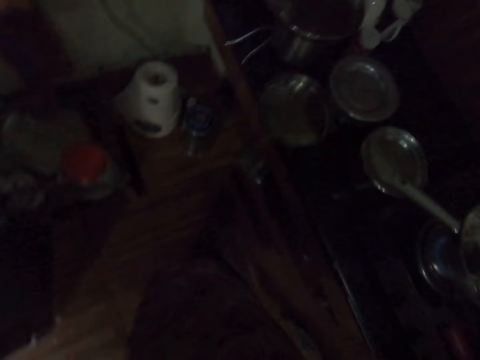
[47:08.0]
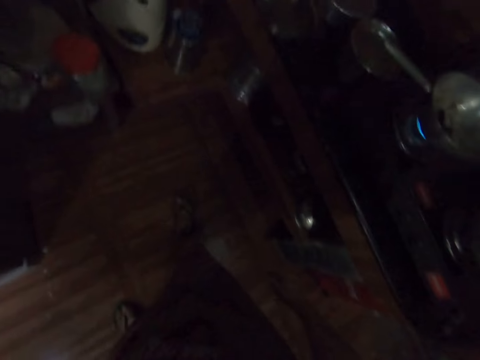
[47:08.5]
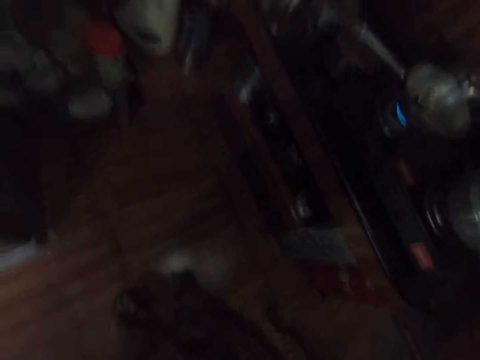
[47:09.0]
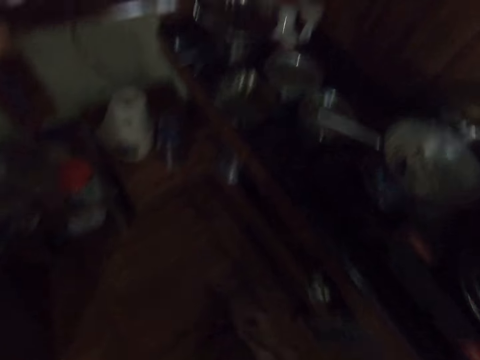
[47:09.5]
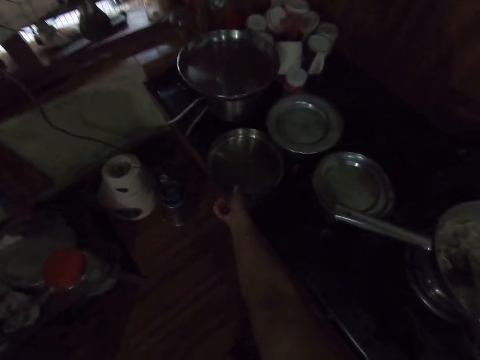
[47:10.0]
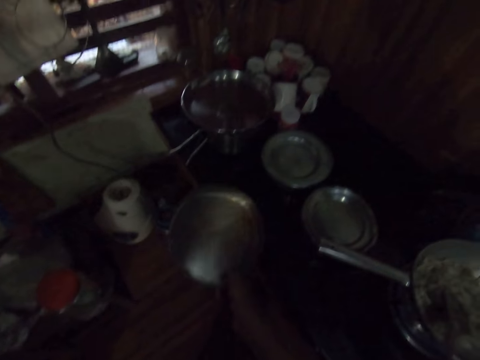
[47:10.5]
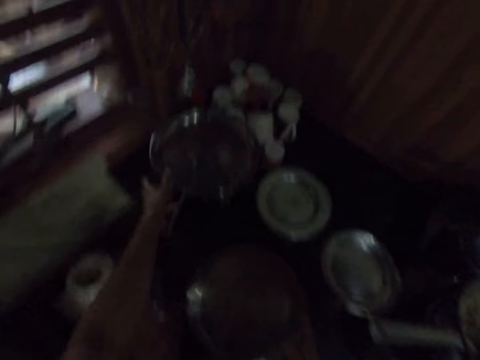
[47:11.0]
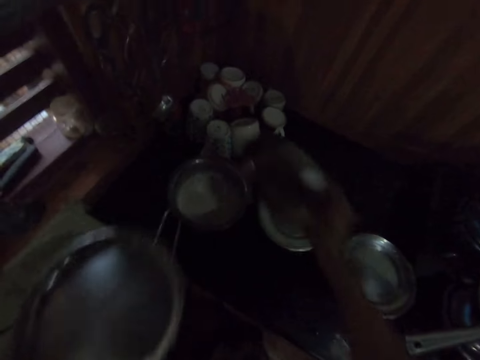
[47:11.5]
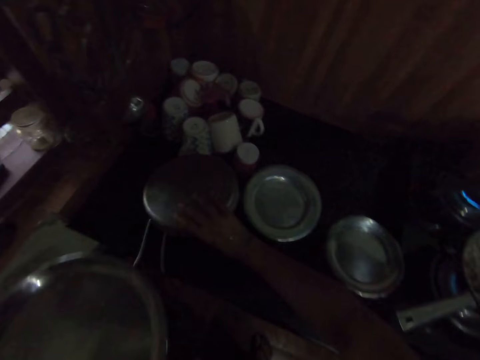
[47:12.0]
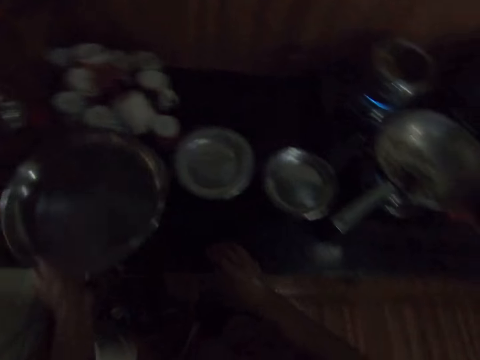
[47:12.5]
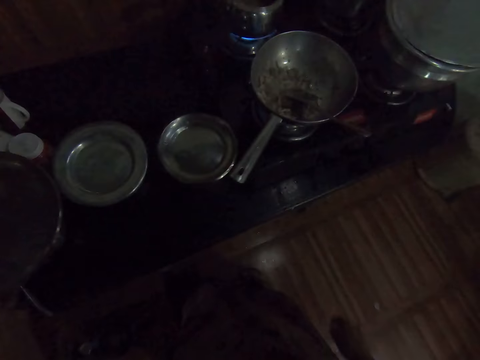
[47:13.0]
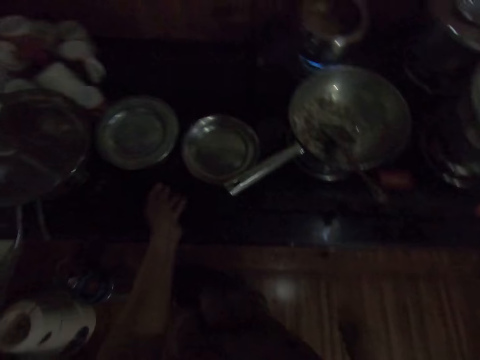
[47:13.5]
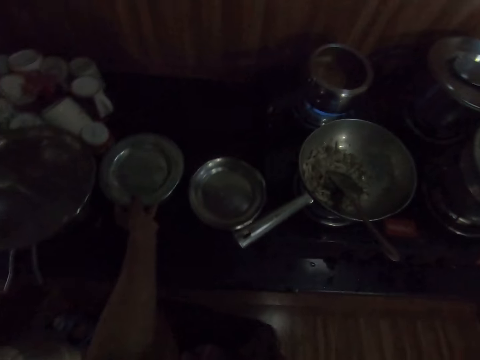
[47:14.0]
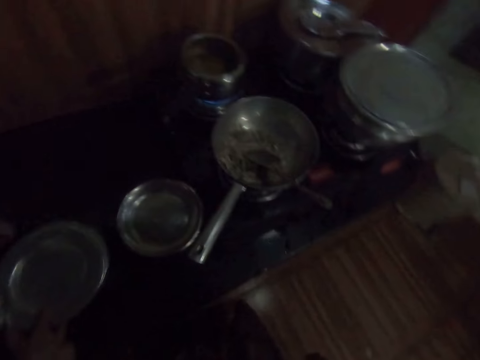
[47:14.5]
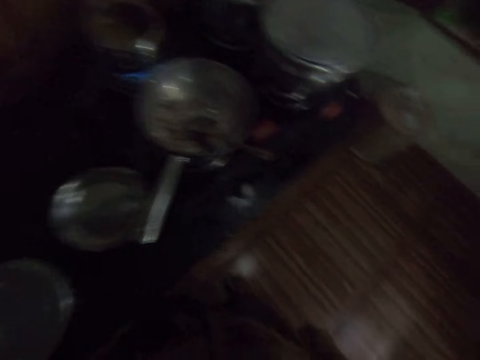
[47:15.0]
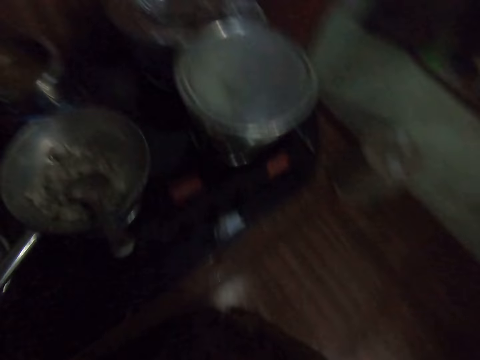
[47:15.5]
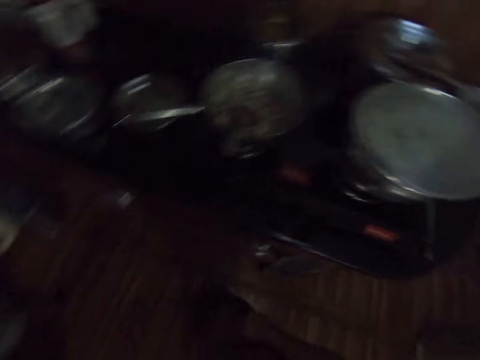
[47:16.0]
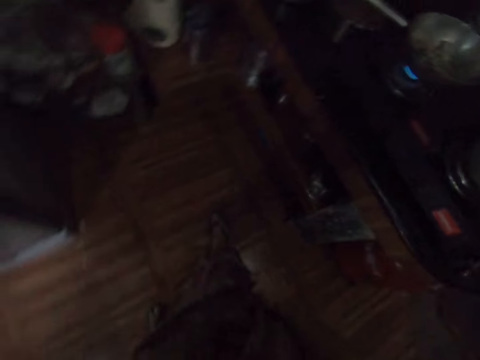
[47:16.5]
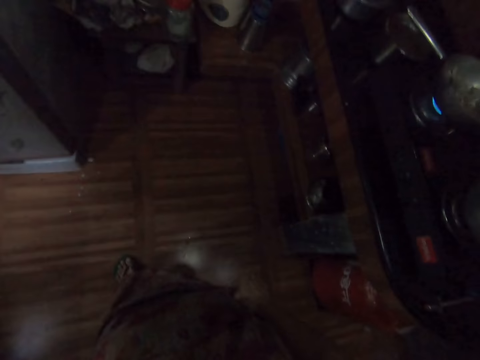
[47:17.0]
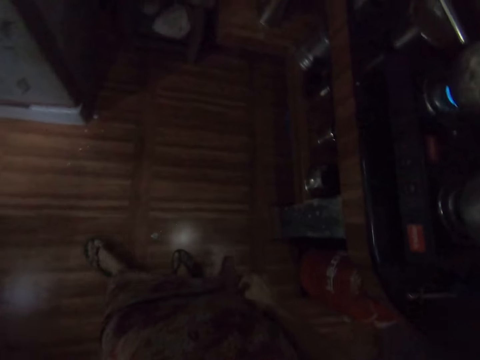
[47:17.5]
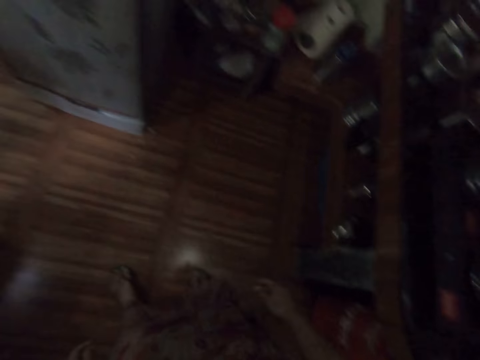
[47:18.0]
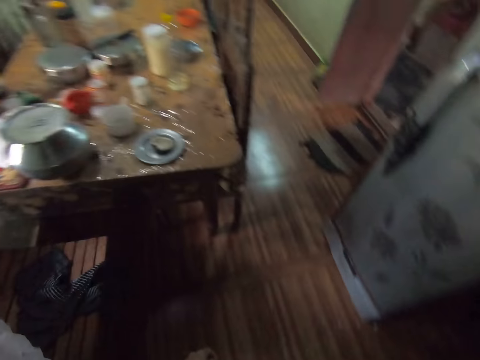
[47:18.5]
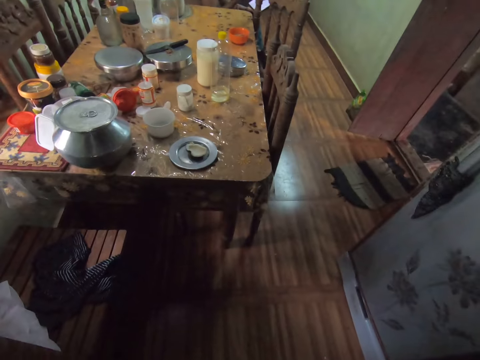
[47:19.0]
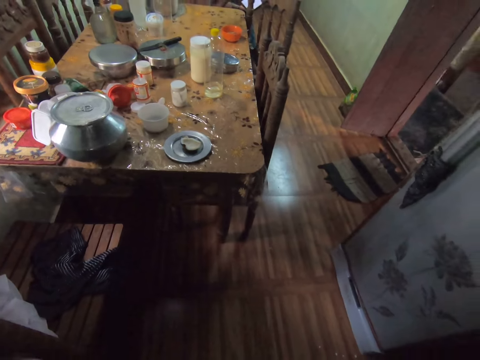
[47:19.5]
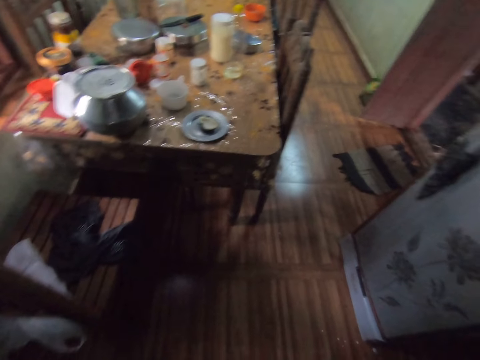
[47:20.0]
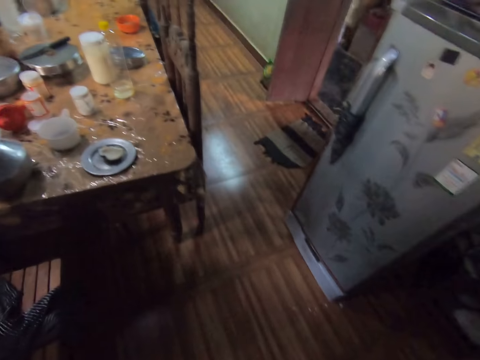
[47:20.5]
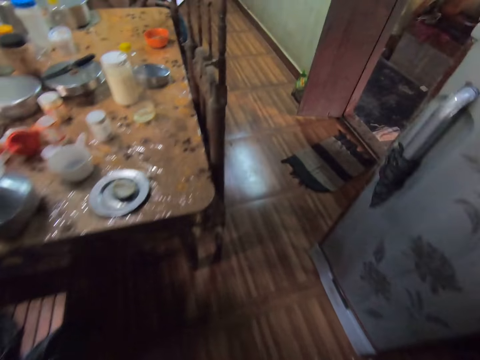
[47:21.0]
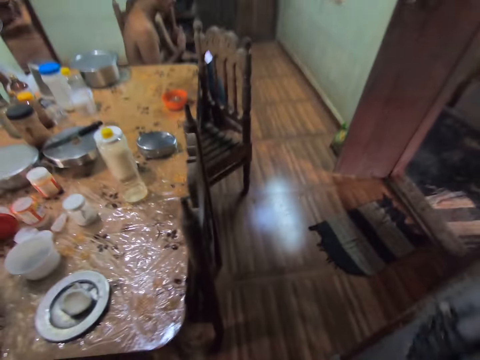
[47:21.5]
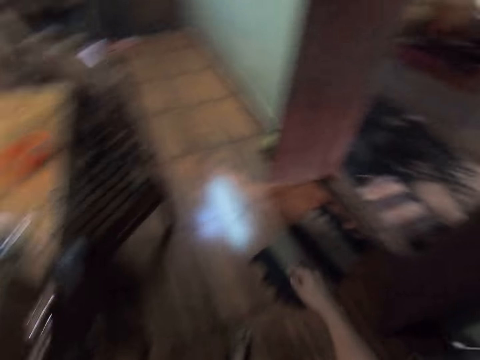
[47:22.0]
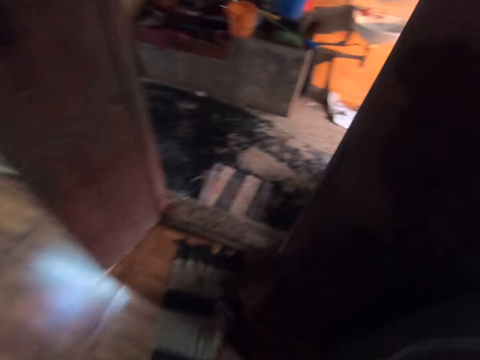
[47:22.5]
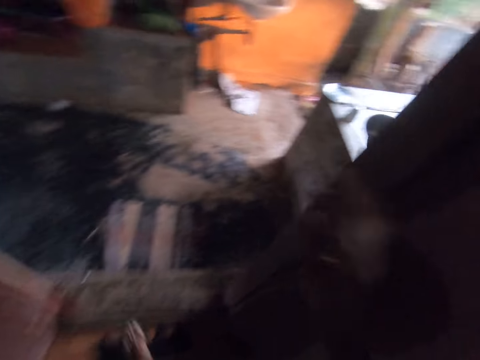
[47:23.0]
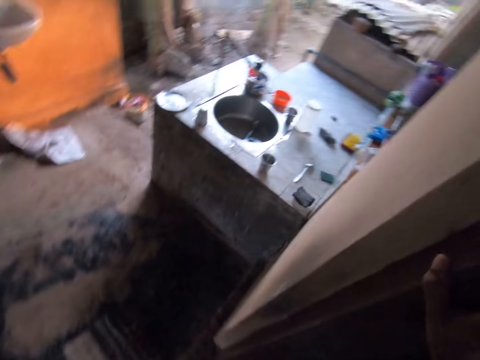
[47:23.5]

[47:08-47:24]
The camera wearer picks up a tray on the table with her right hand. She lifts another tray on the table with her left hand. She covers a pot on the slab with the first tray in her right hand. She drops the tray in her left hand on the tray on the slab. She moves the bowl on the slab with her left hand. She picks up the cooking pot from the table with the left hand. A man converses with the camera wearer. The camera wearer looks at the left leg. She looks at the cooking pot on the dining table. She walks towards the entrance of the kitchen.

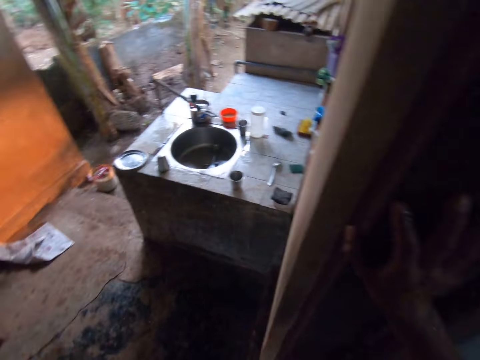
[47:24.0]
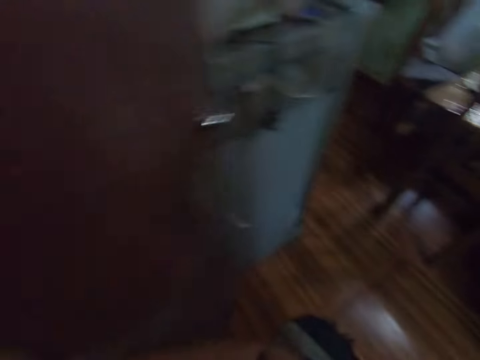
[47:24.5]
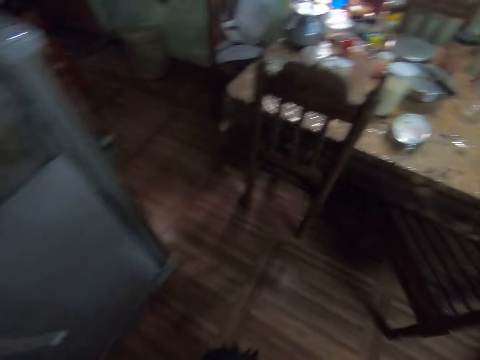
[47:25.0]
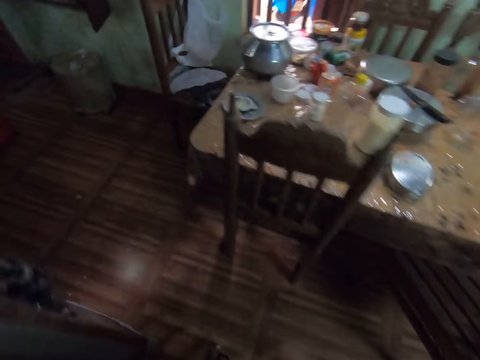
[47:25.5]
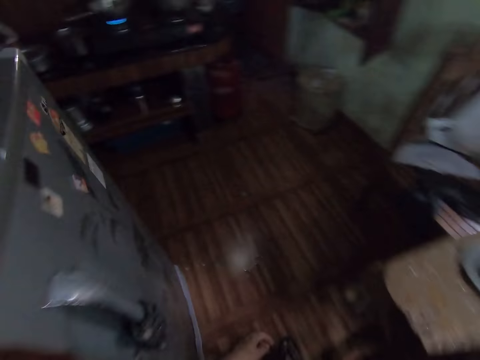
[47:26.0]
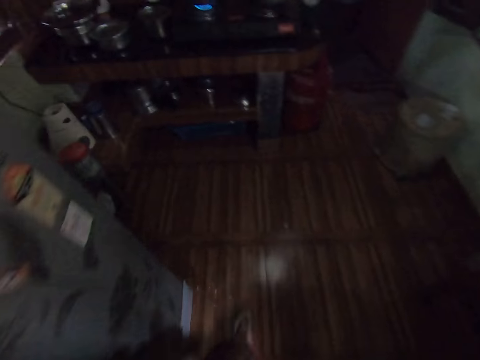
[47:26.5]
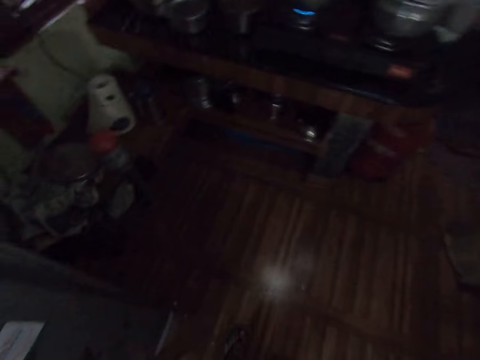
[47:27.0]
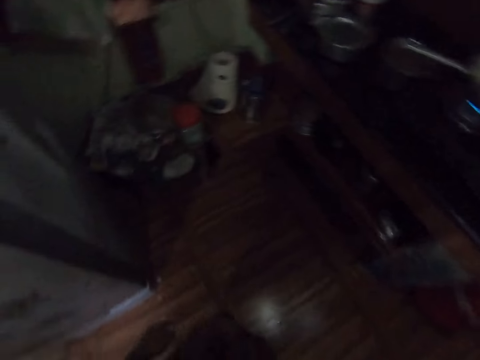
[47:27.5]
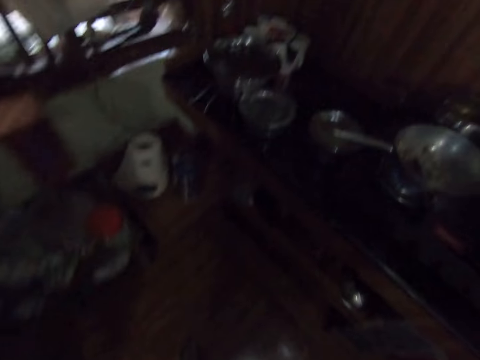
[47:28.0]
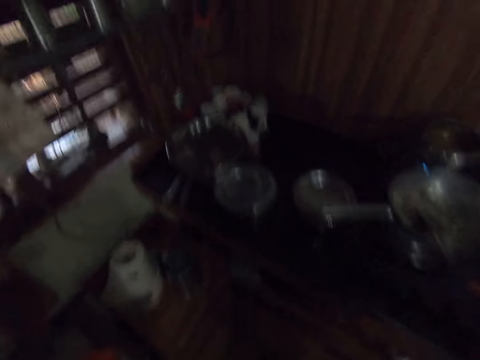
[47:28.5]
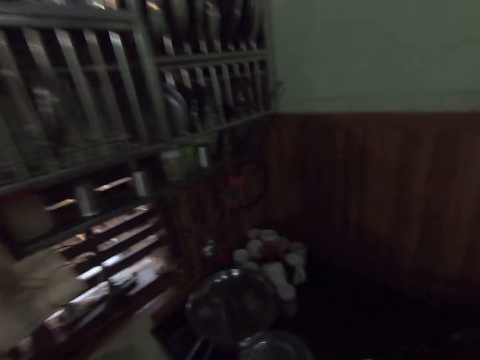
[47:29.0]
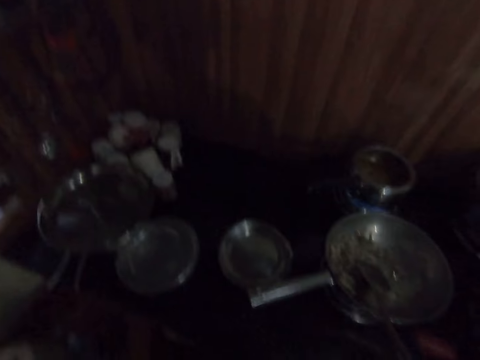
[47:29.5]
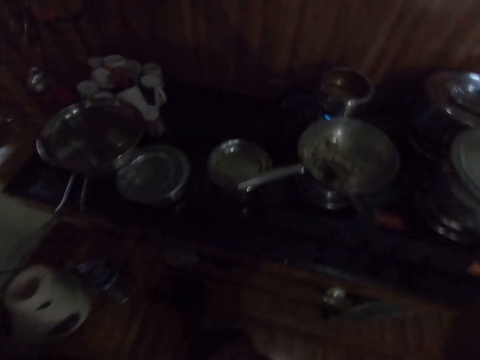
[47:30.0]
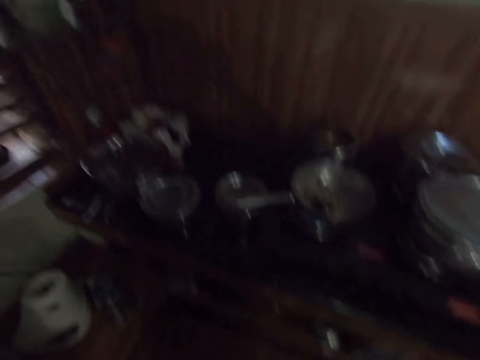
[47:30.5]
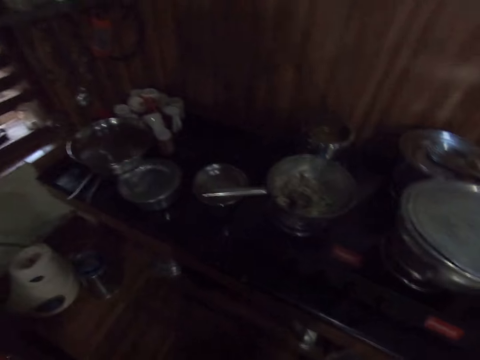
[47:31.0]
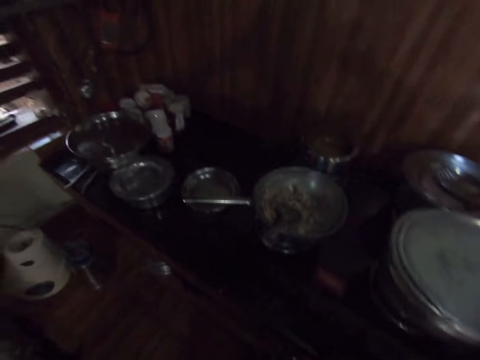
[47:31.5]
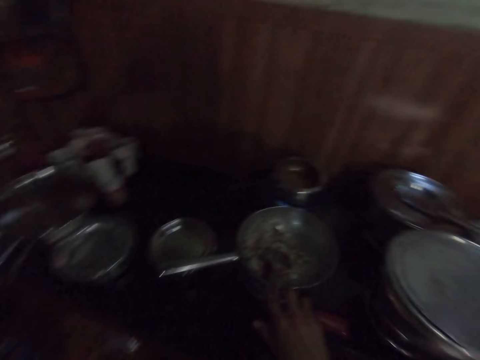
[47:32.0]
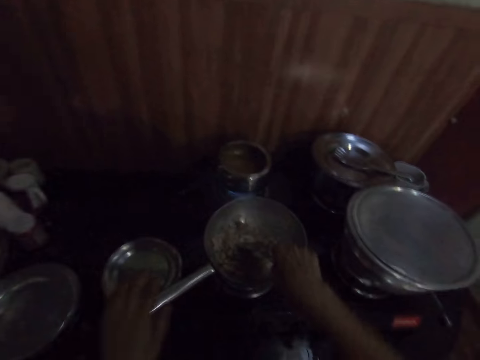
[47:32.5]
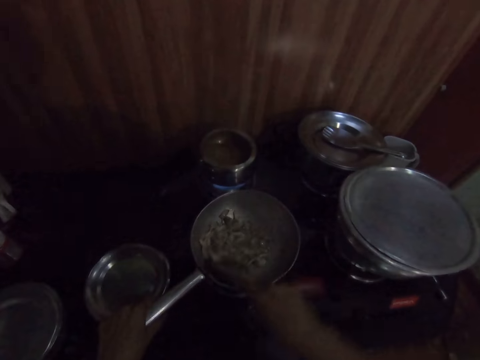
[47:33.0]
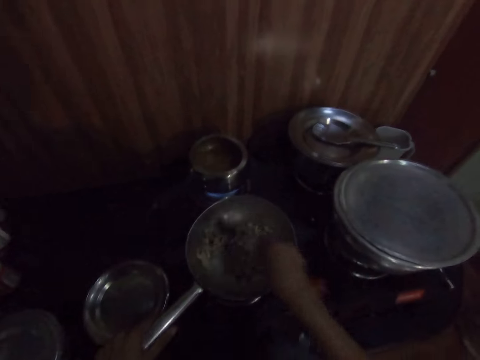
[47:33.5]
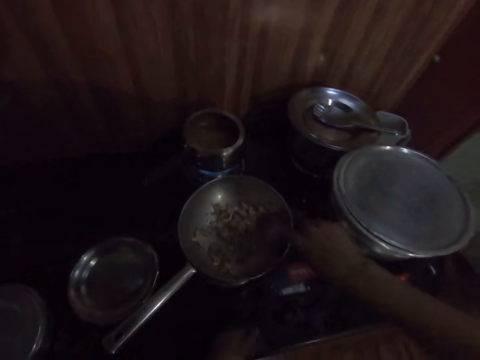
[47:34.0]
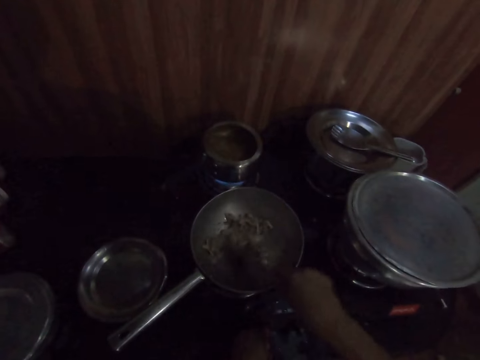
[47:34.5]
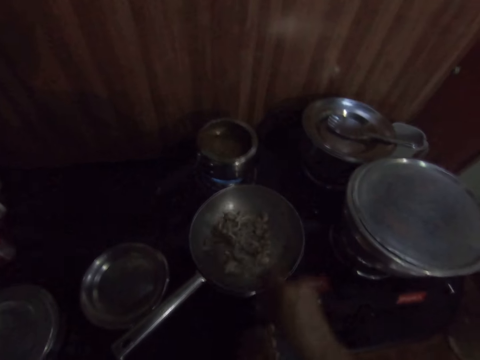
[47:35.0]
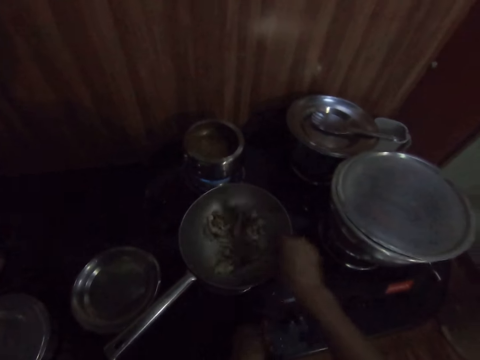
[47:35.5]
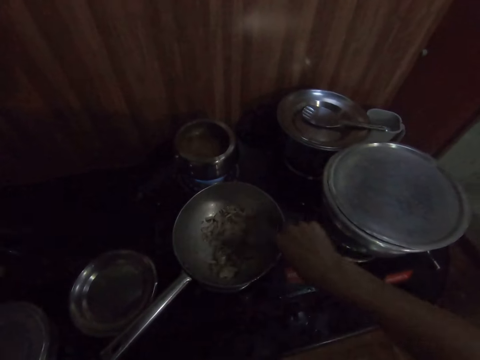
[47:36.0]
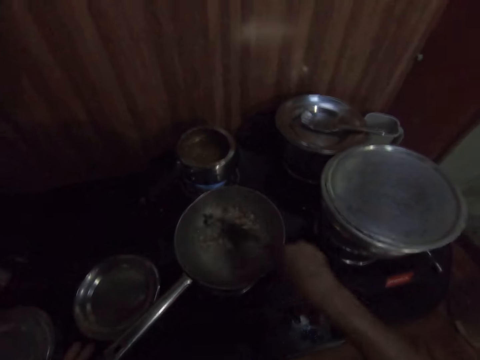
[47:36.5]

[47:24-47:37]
The camera wearer walks into the kitchen. She listens to a person. The camera wearer looks at the food in the pan. She stirs the food inside the frying pan on the cooker with the spoon in her right hand and her left hand on the frying pan handle. She turns the knob on the cooker with her left hand.
